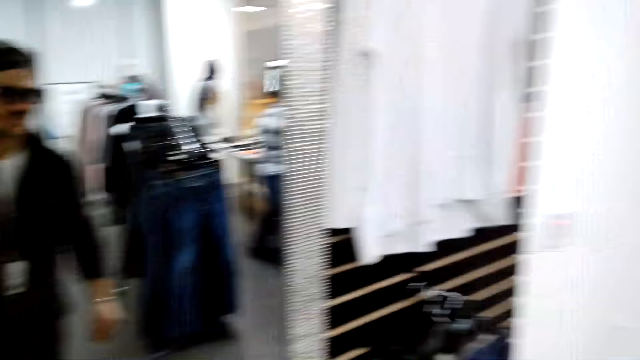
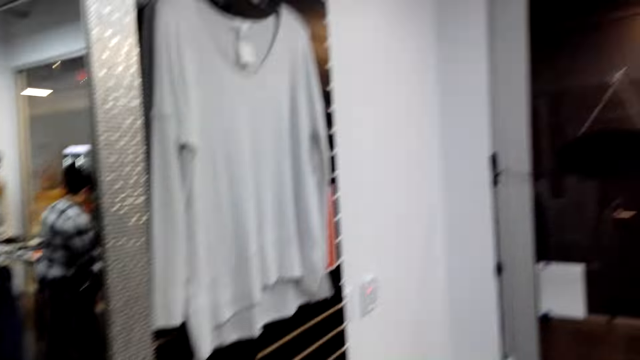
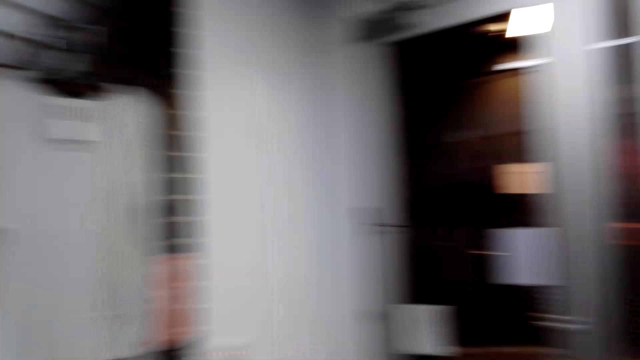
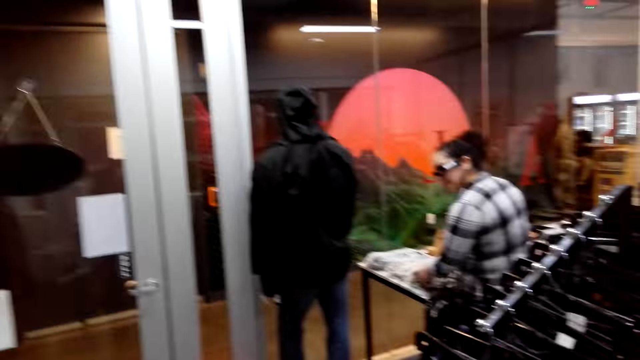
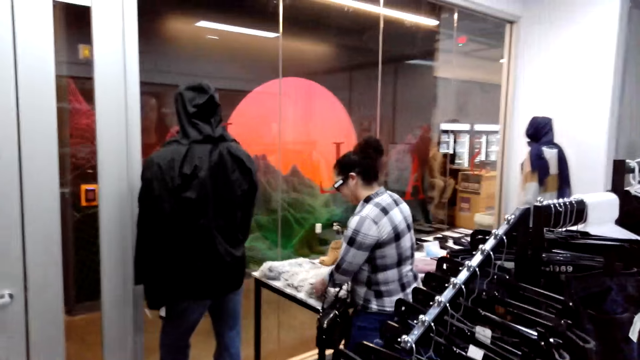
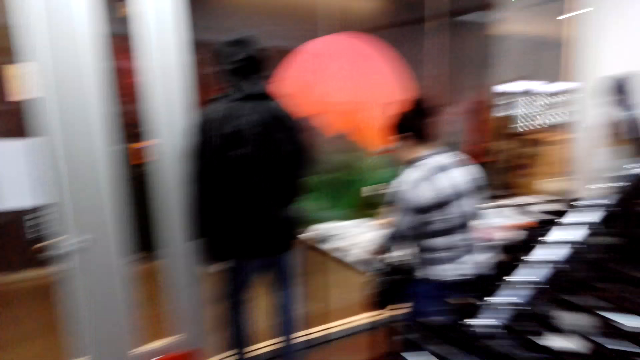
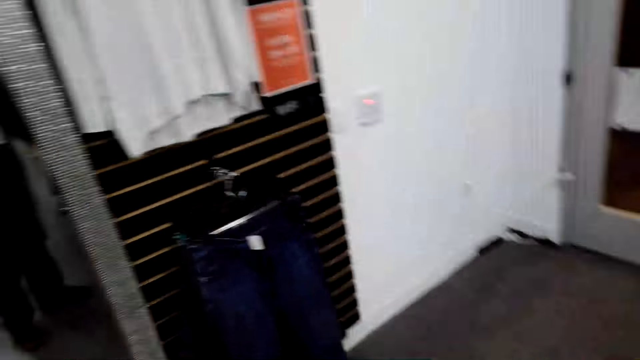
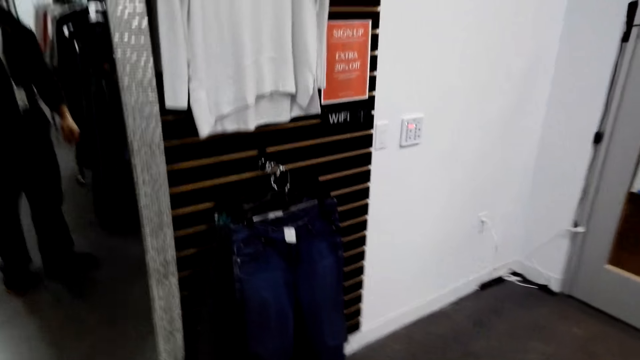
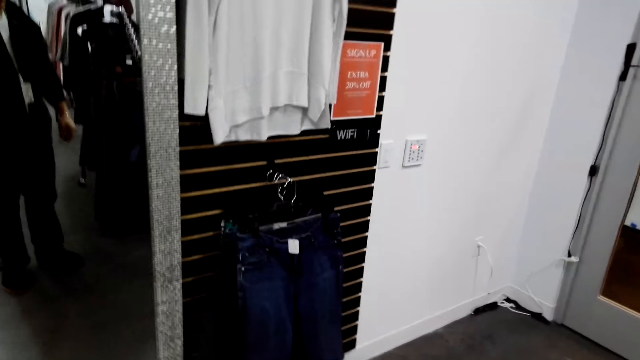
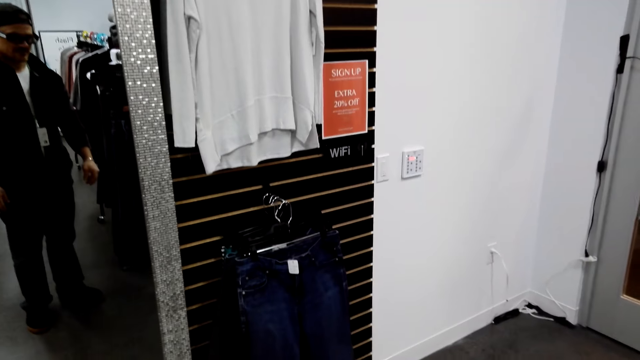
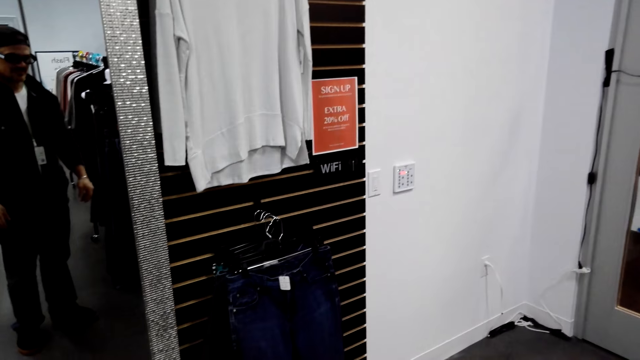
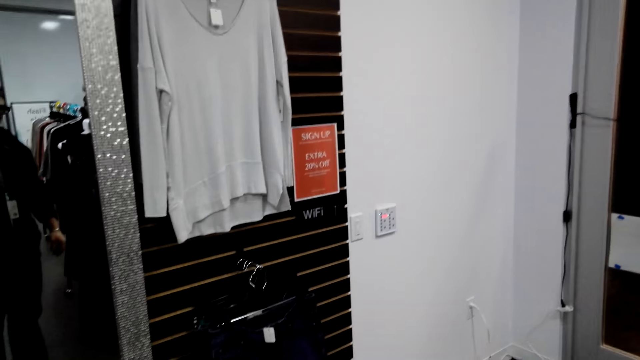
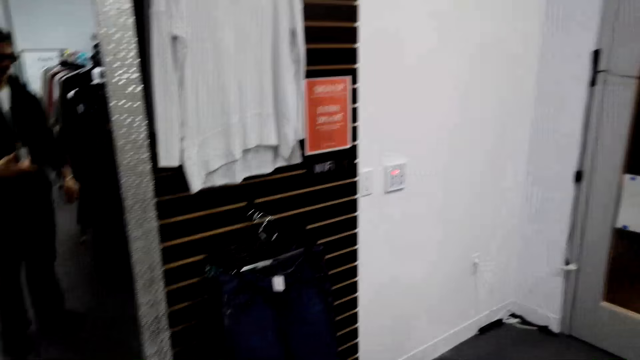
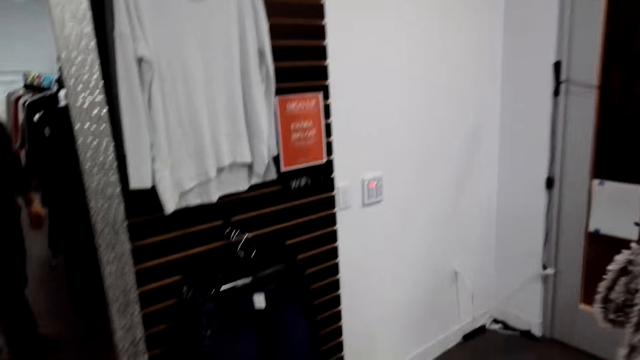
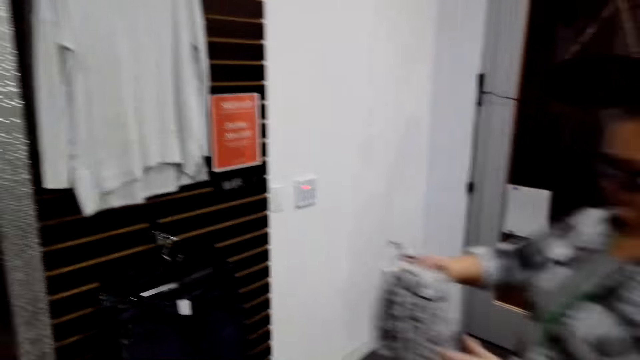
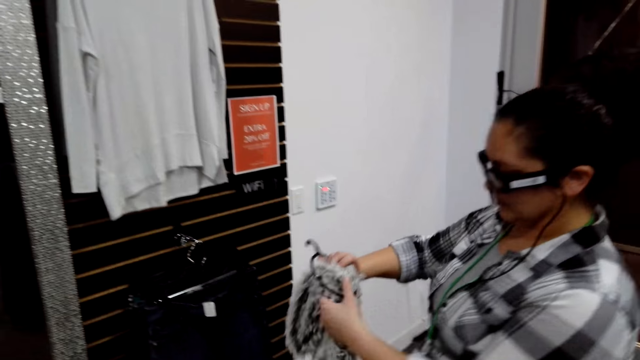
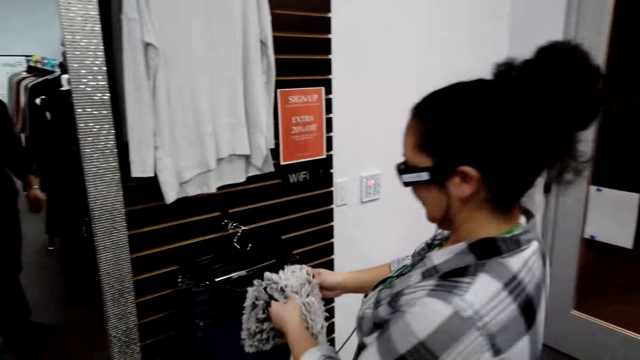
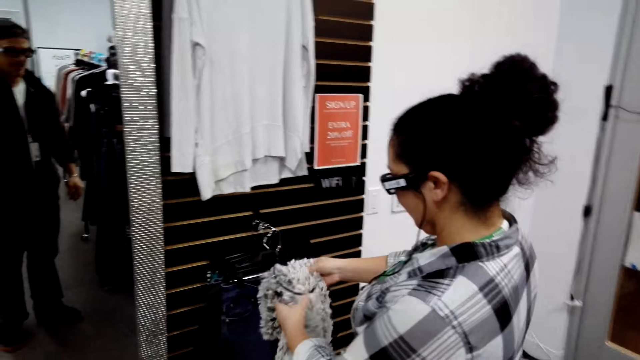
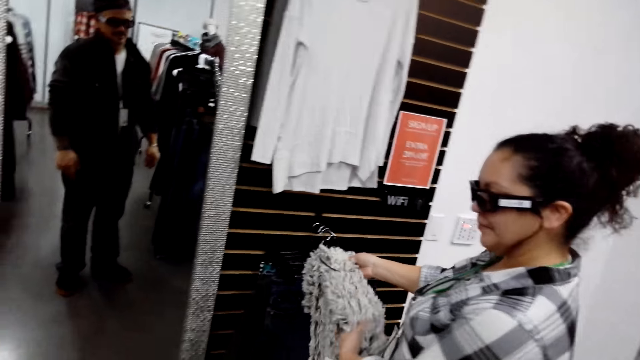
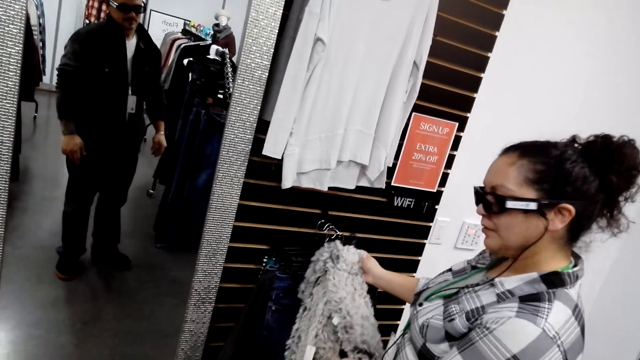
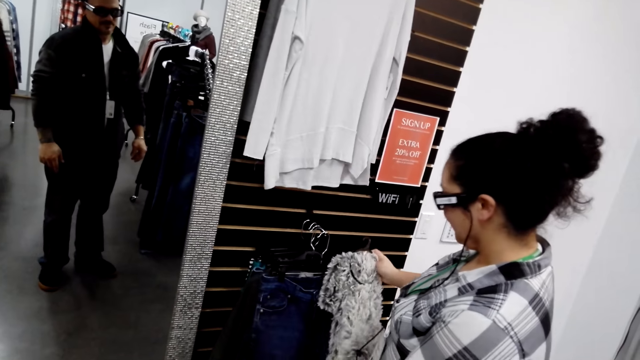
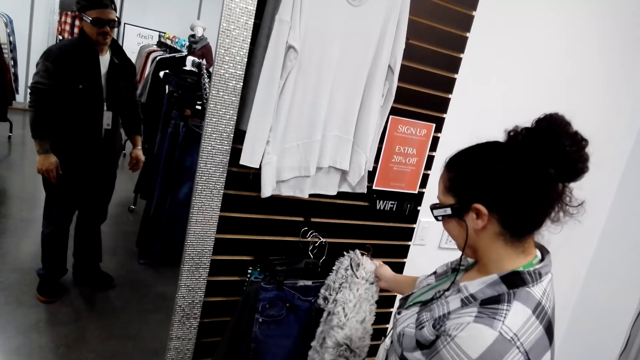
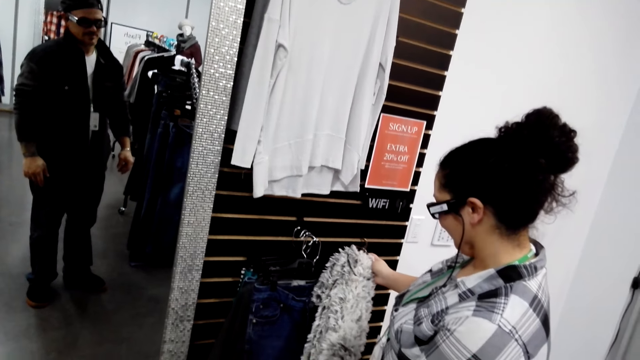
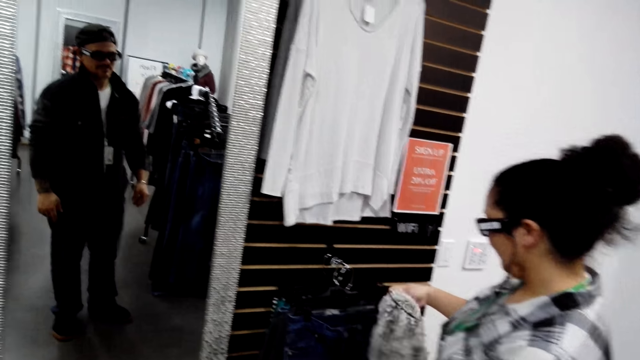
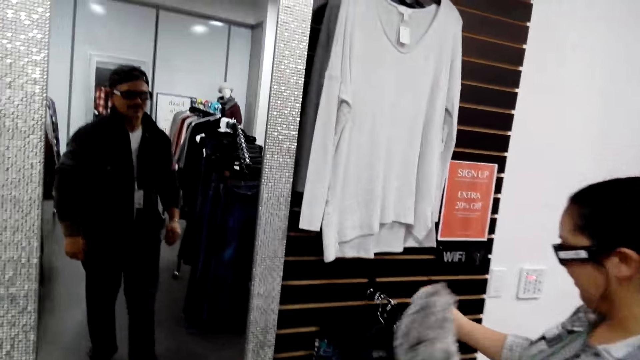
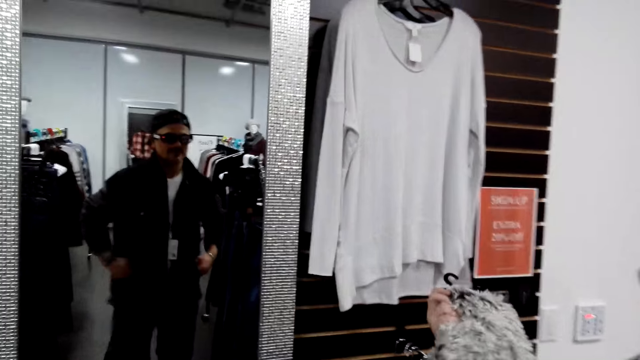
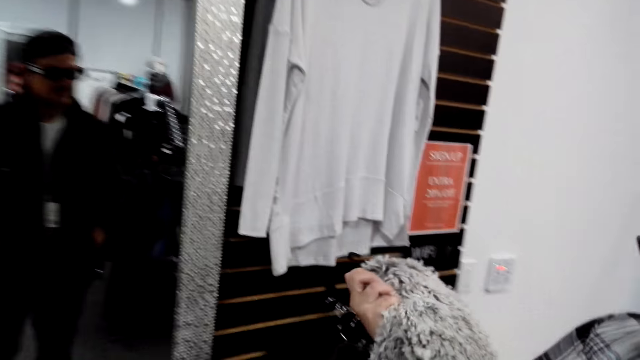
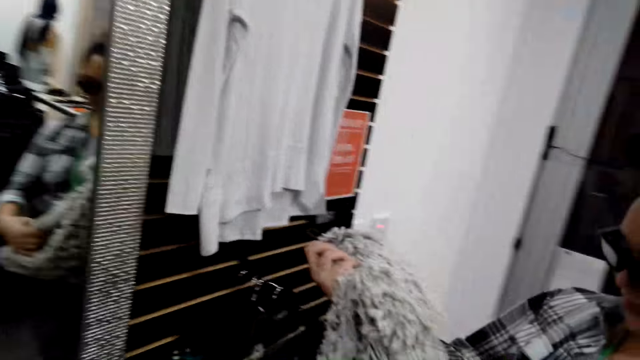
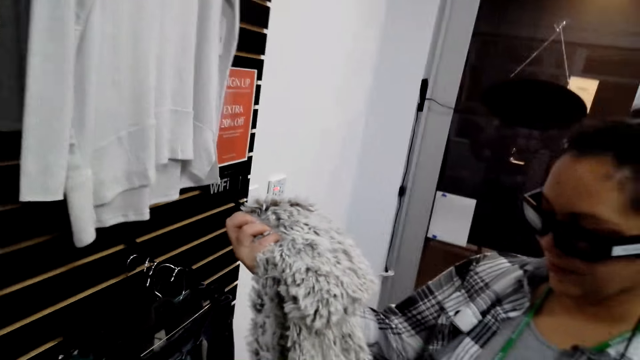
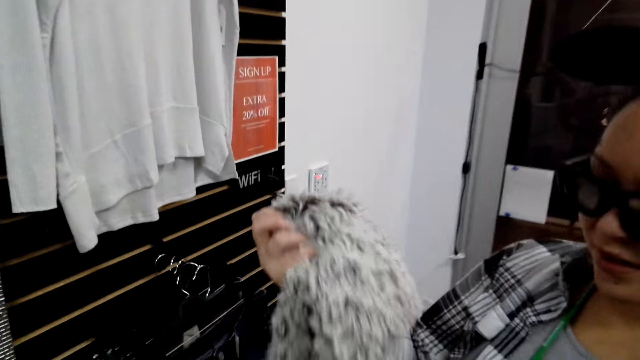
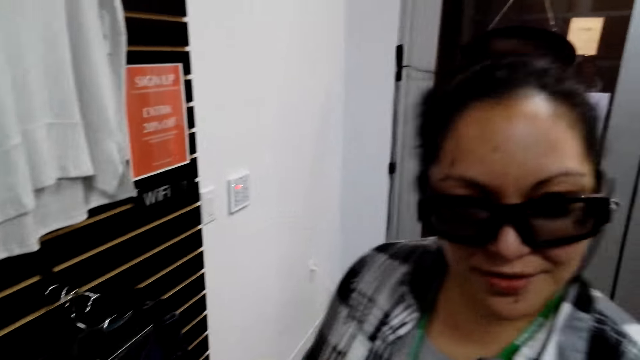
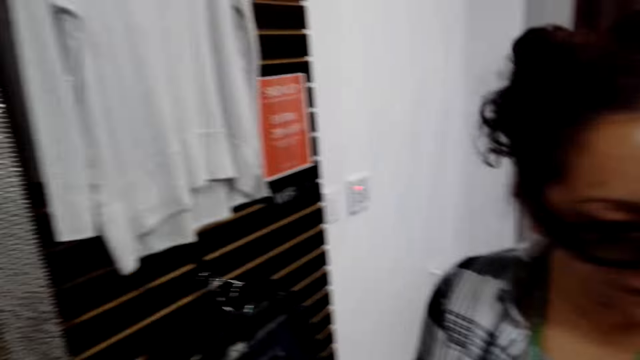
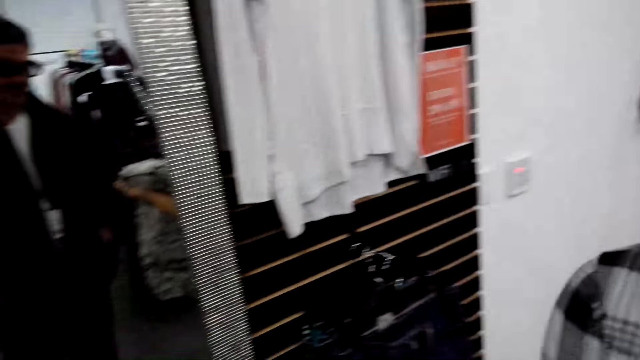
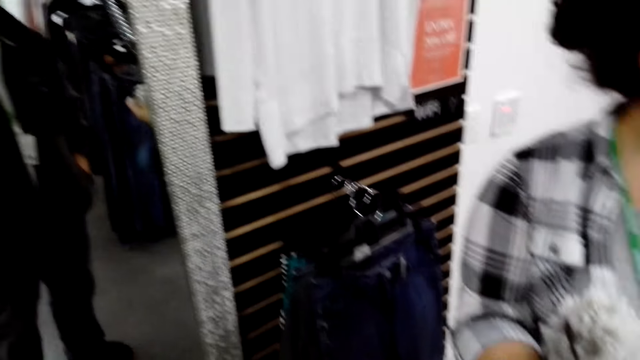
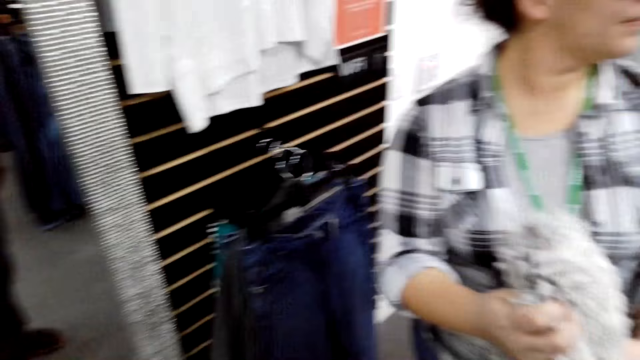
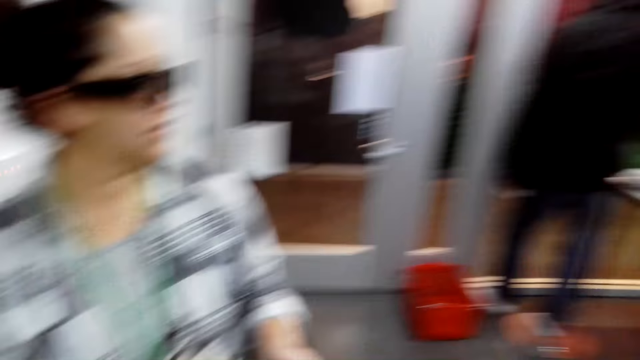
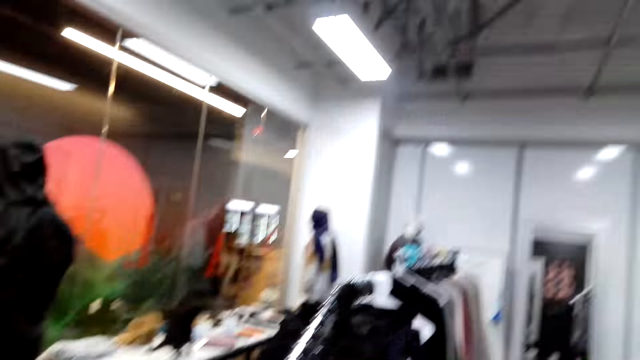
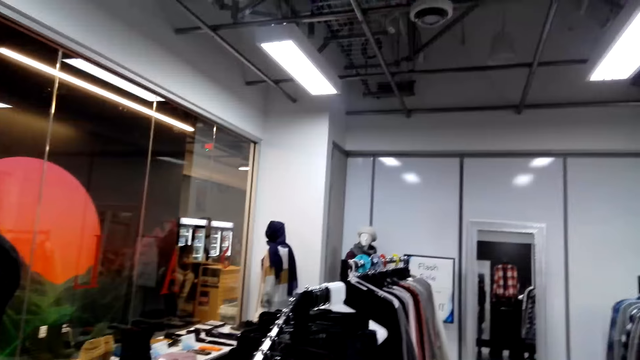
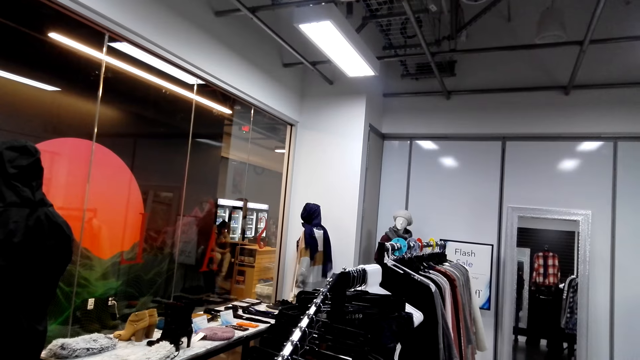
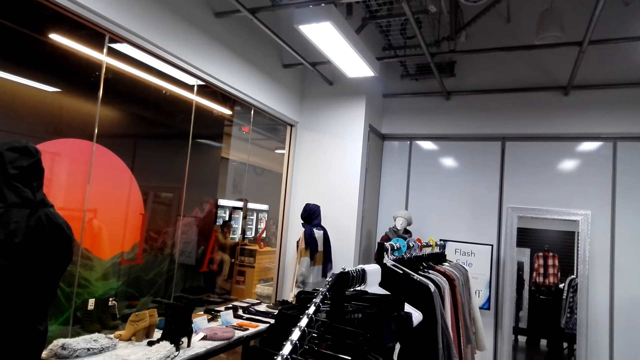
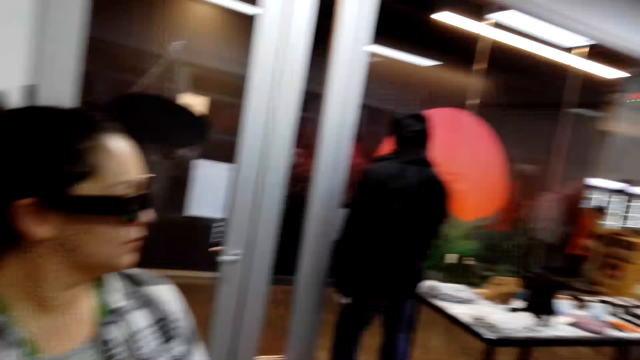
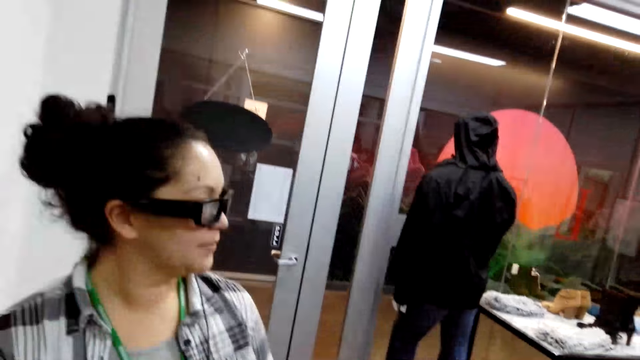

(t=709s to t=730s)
The camera wearer moves back and turns around. The woman walks across. The camera wearer talks to the woman. The woman looks on a scarf.
